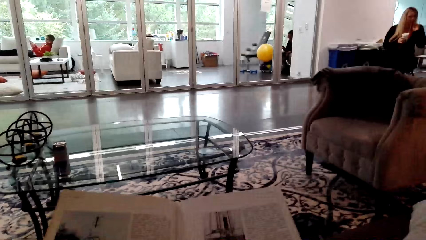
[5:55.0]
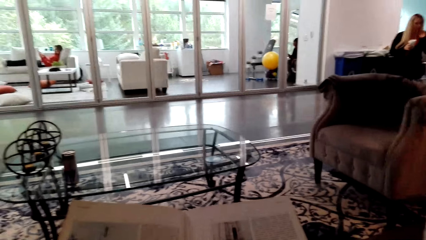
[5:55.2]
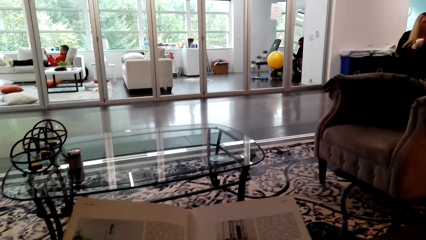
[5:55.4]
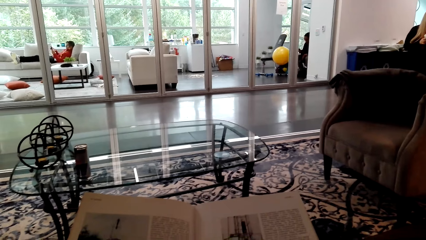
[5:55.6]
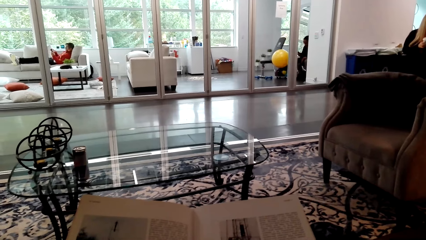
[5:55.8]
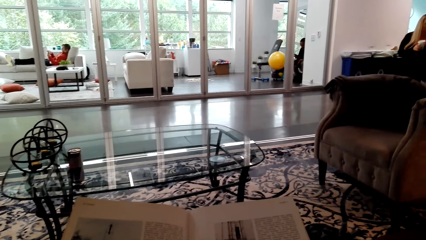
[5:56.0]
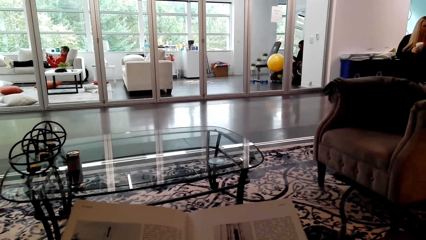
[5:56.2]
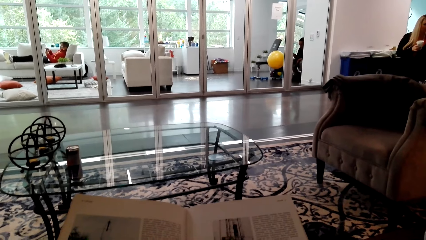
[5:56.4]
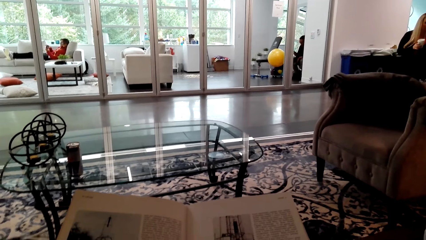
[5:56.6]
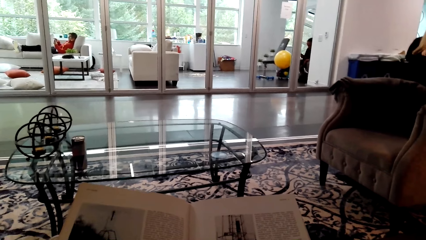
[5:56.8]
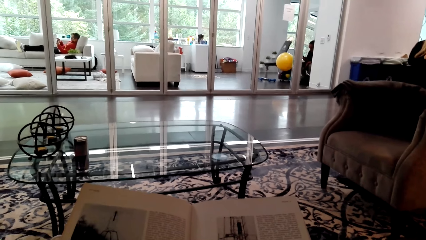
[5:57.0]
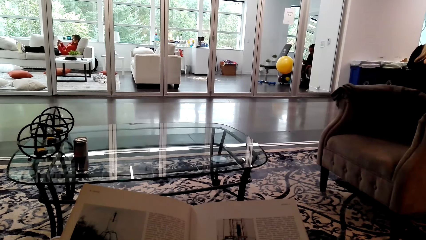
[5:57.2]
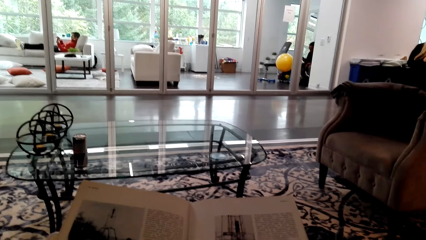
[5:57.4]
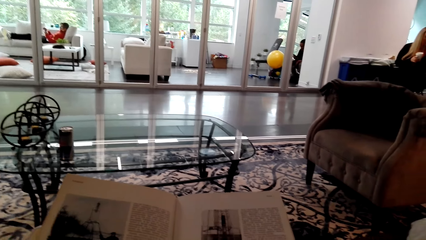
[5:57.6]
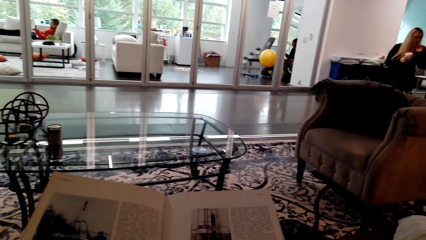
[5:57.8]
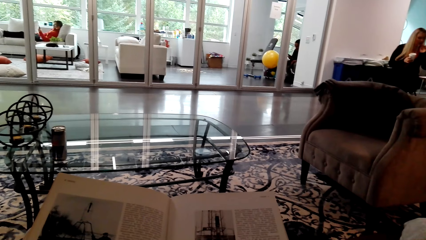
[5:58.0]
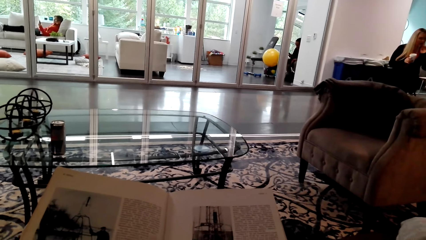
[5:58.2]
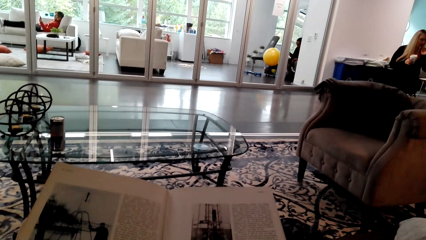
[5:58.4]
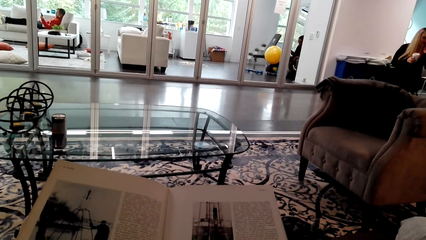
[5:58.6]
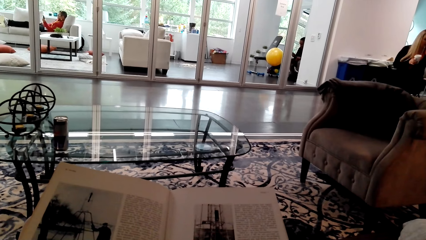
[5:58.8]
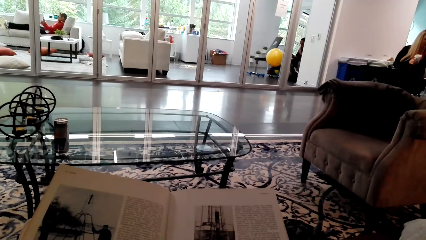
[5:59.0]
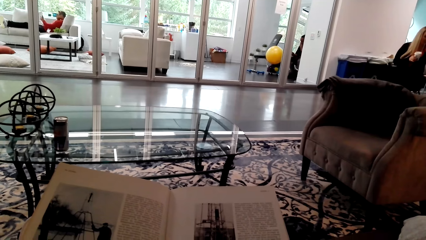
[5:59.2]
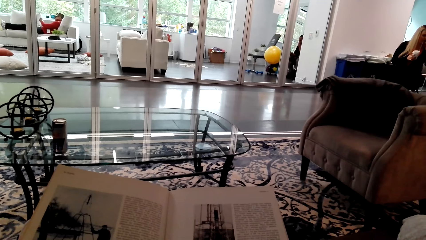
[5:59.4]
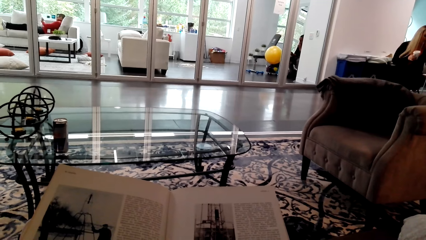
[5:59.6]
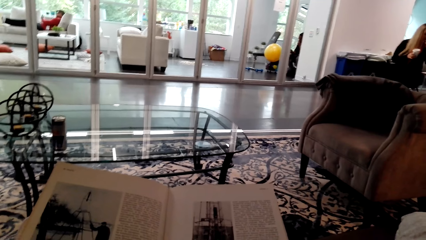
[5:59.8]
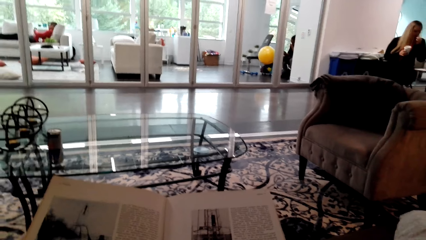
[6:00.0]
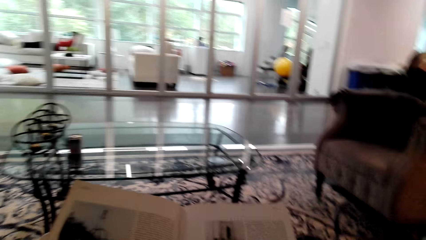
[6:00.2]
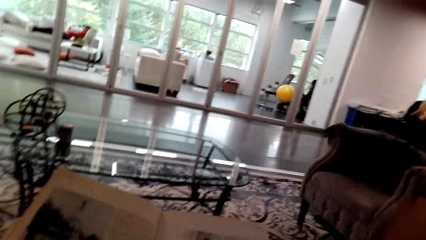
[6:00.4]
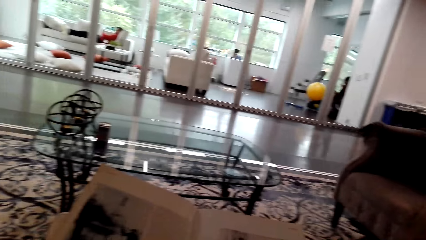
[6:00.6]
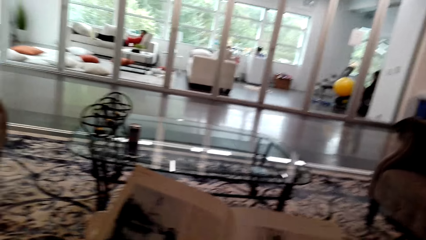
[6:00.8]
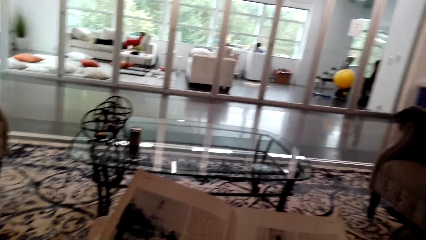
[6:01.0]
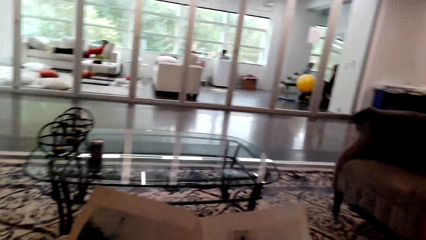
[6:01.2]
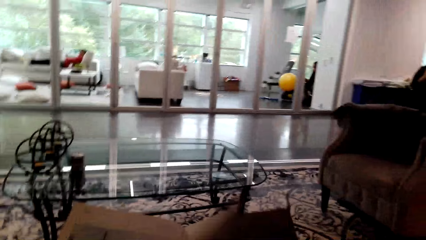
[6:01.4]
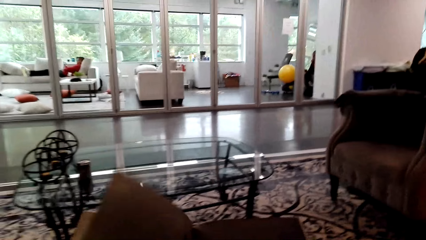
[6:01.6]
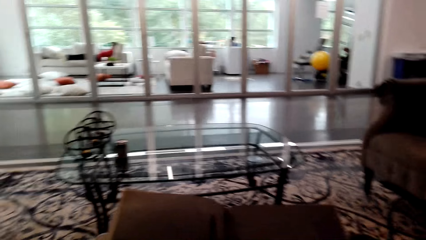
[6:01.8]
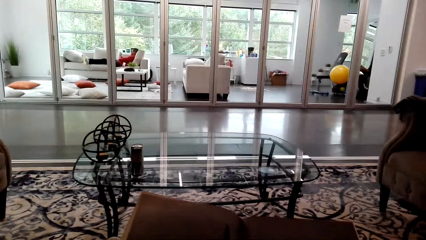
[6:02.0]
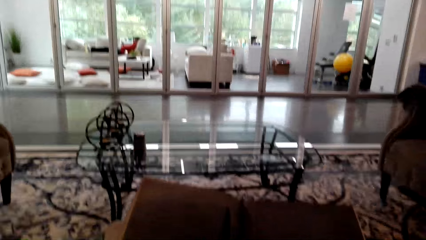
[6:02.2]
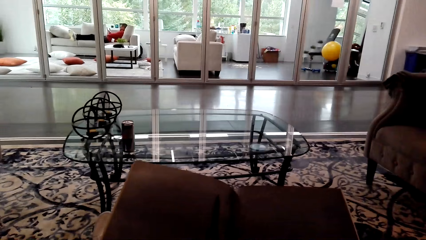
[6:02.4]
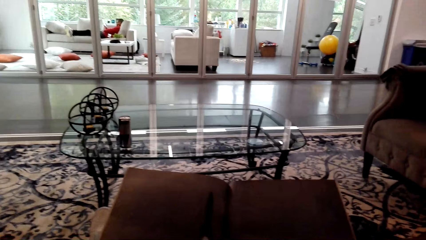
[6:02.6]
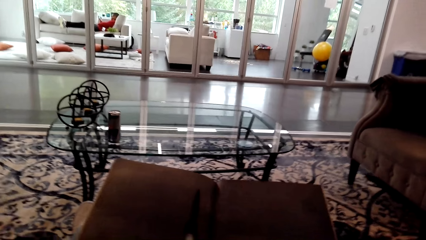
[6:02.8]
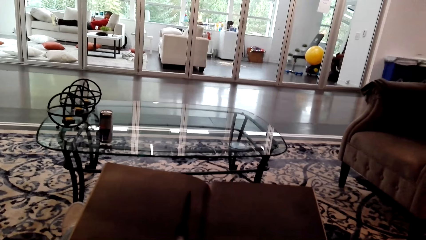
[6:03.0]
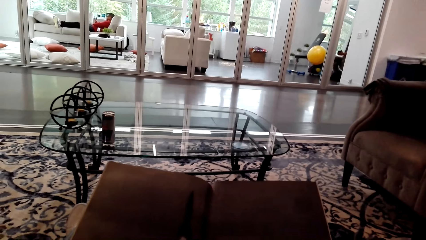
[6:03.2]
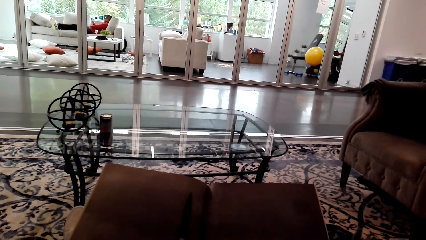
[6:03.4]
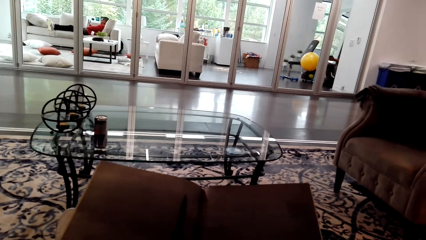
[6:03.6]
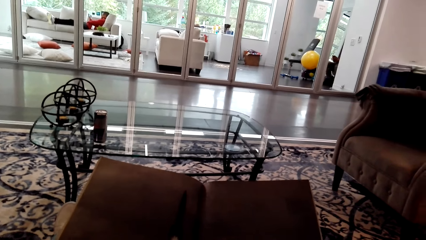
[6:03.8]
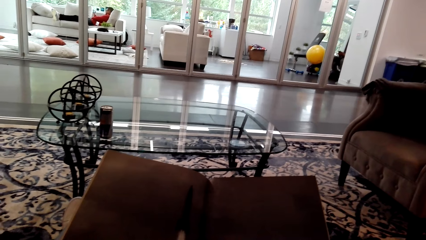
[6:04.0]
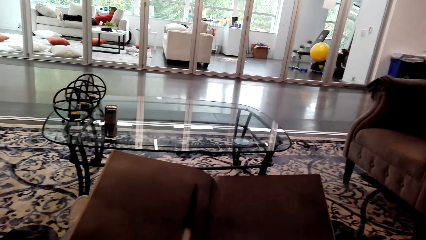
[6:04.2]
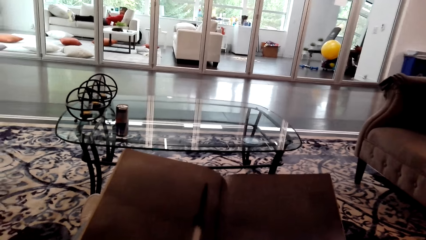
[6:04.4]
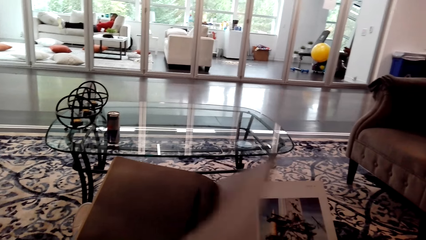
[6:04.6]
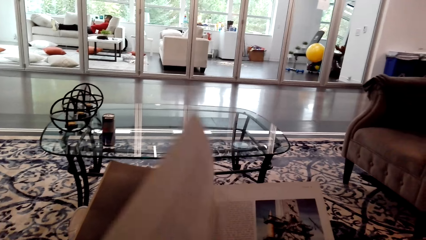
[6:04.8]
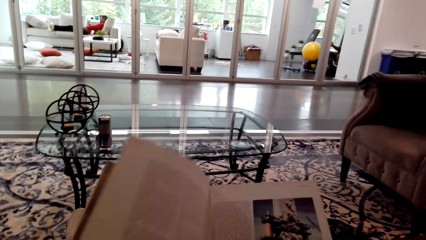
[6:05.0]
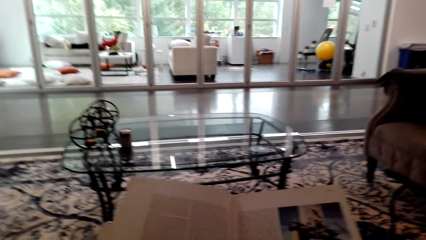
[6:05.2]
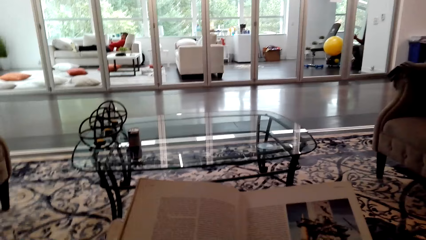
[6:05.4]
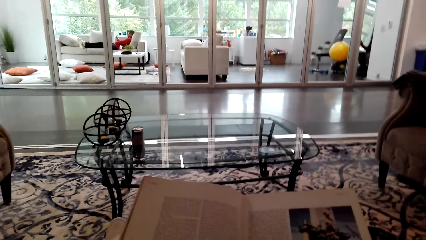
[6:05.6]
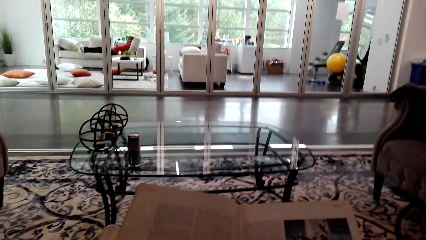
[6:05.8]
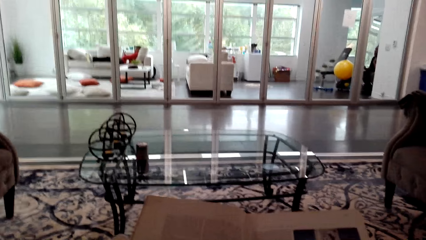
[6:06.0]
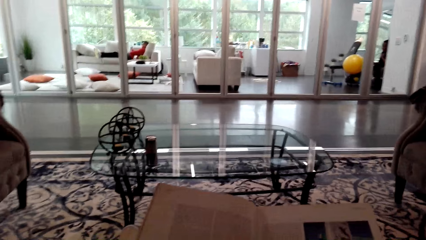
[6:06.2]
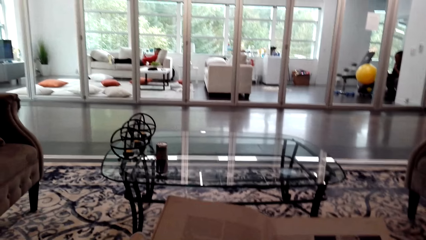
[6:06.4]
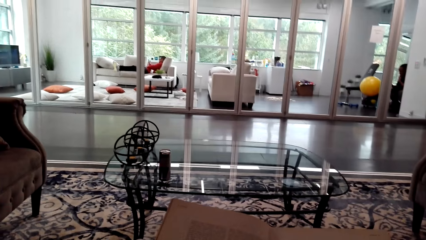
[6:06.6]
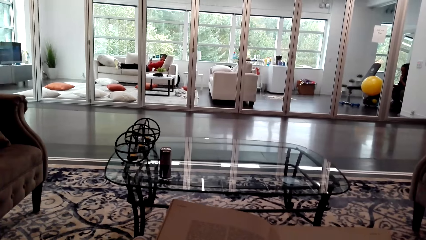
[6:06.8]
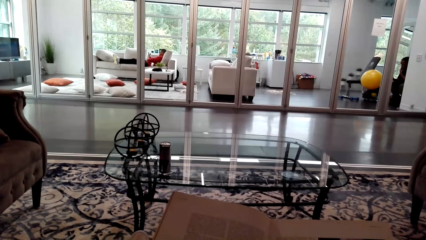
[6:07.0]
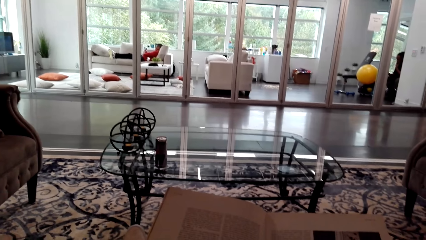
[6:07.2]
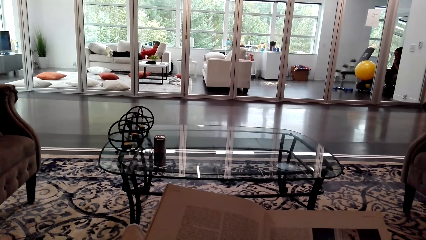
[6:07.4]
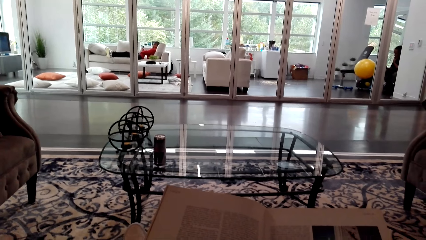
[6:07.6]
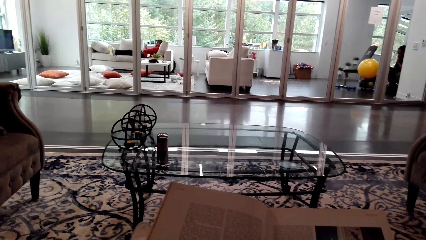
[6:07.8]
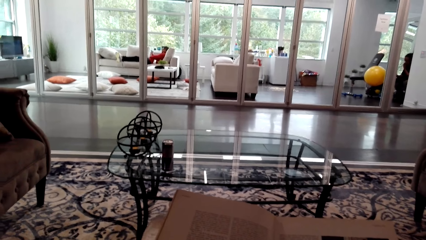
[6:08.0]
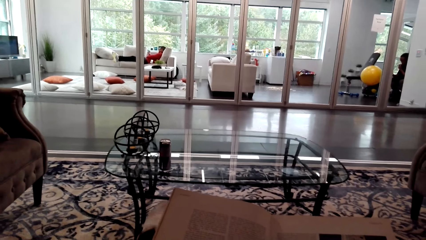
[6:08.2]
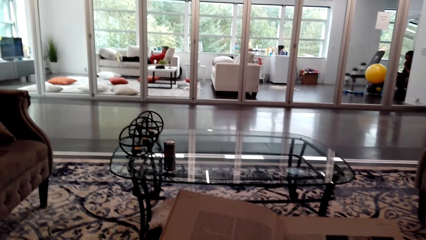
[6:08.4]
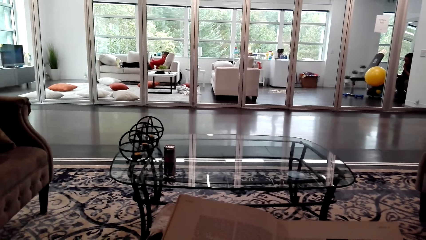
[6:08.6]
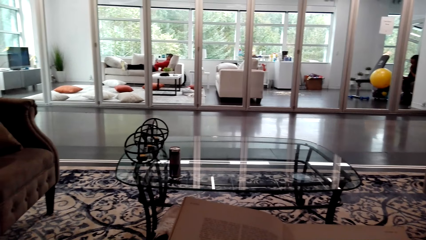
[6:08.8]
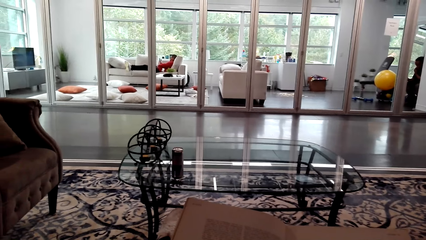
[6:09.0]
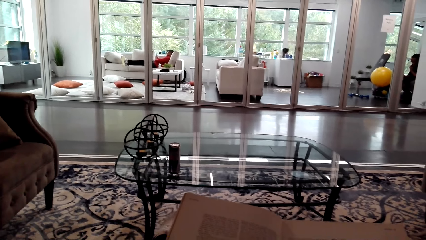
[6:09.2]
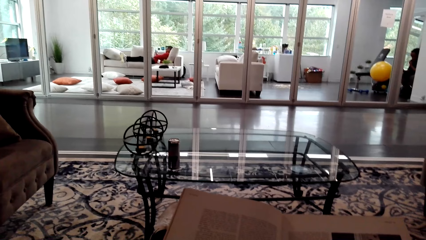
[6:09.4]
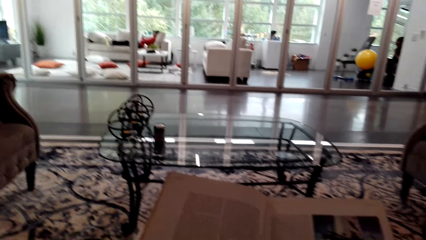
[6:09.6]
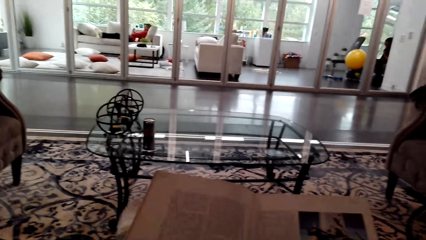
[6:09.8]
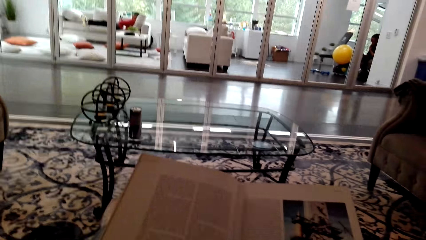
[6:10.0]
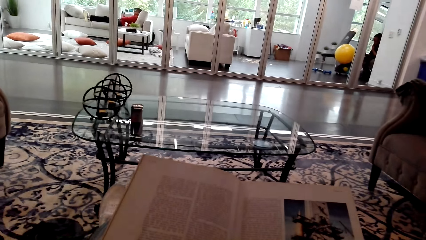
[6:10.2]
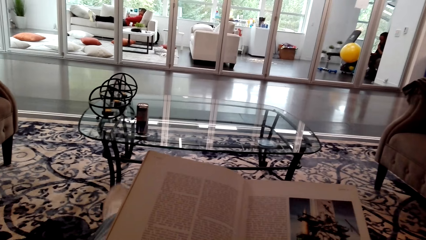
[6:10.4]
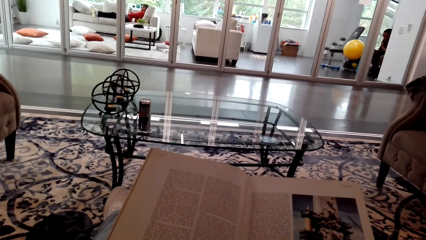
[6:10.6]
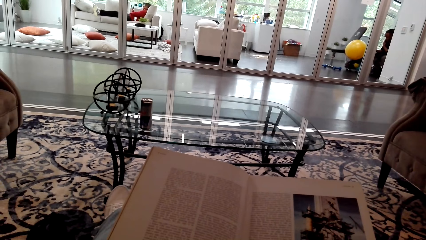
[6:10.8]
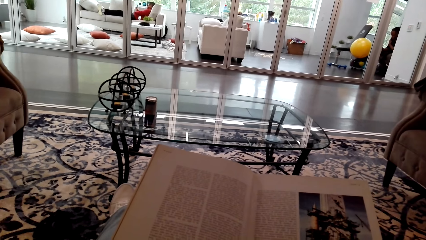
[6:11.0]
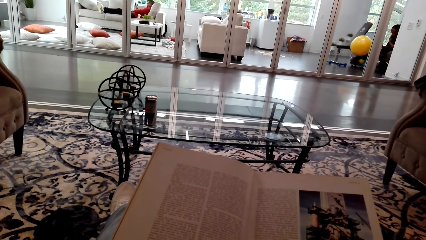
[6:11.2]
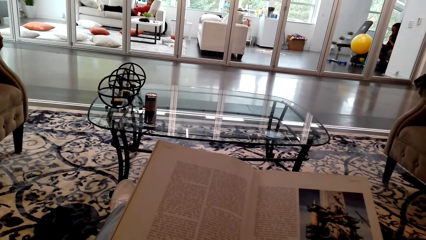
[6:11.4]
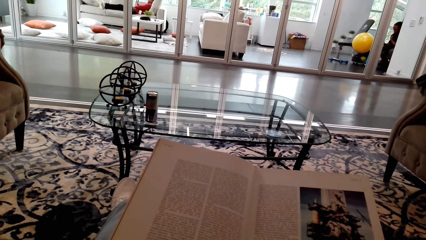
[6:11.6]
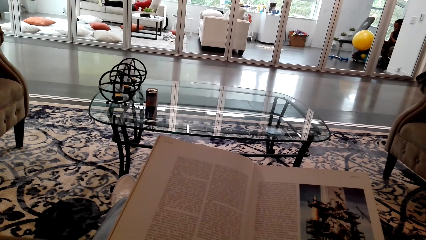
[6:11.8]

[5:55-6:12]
The camera wearer interacts with a woman. The woman talks. The camera wearer talks and turns to the next page. They talk and turn to the next page. They peruse pages. They talk.
